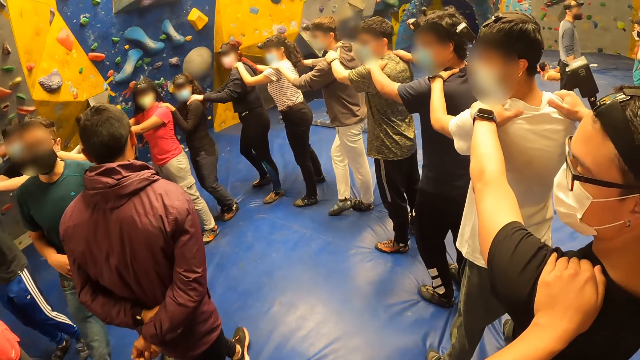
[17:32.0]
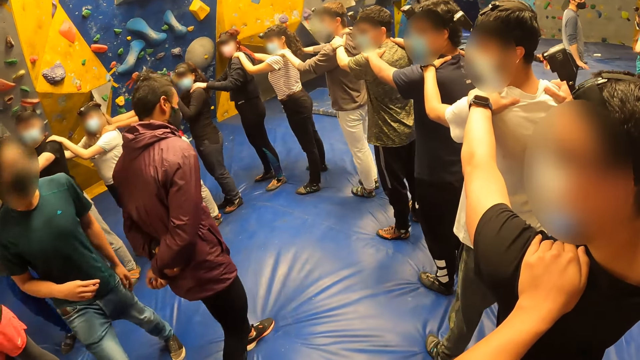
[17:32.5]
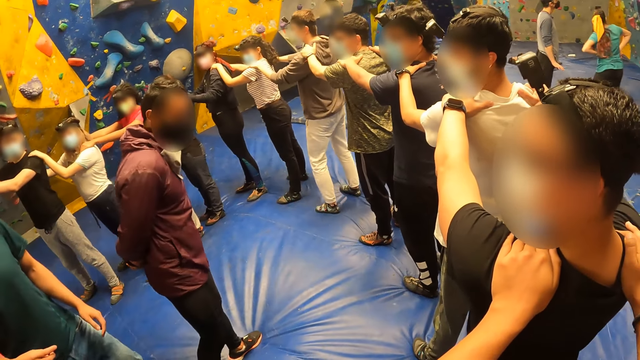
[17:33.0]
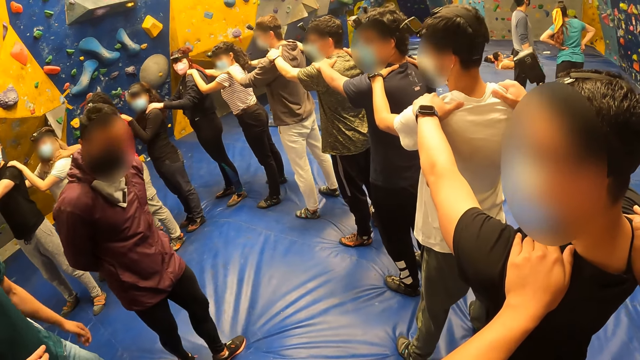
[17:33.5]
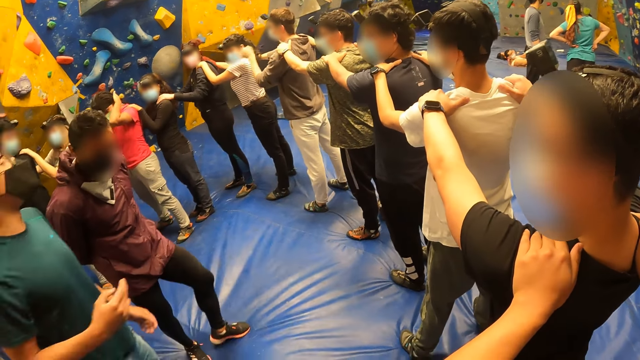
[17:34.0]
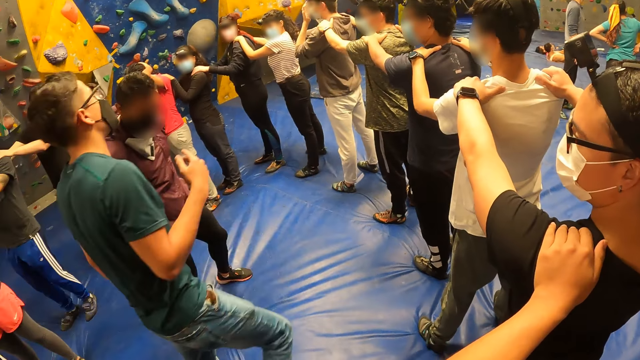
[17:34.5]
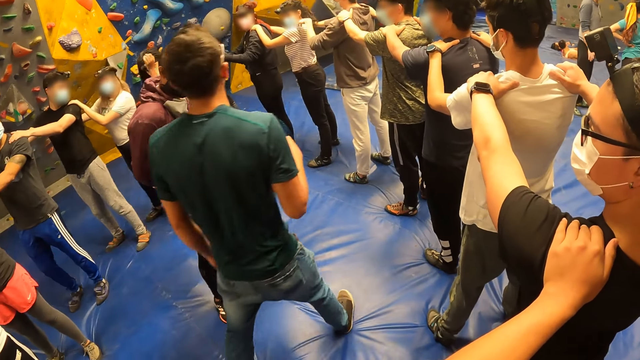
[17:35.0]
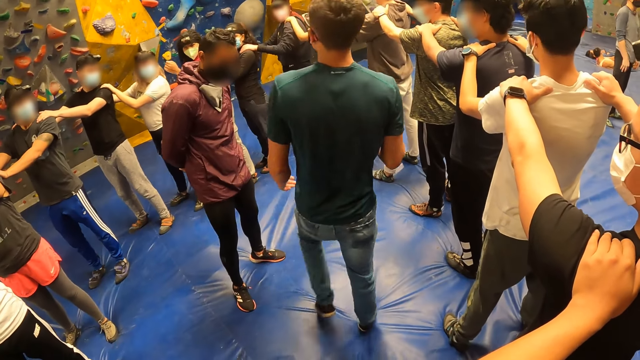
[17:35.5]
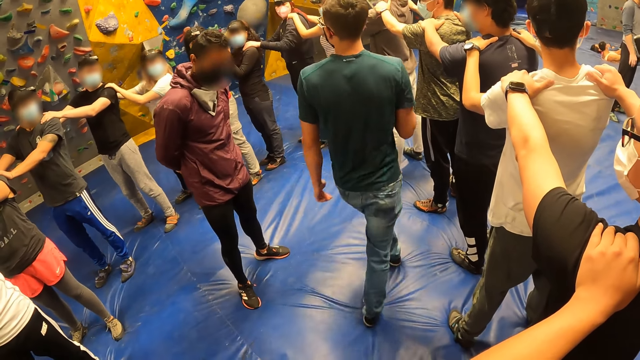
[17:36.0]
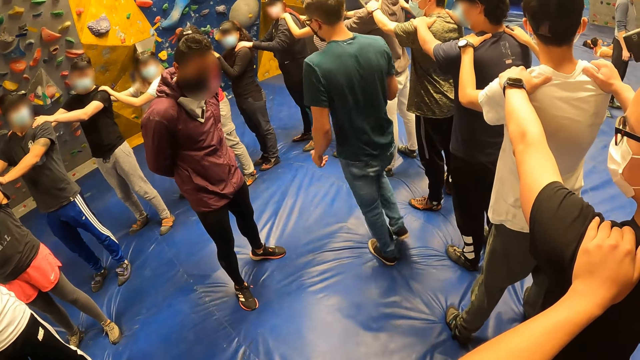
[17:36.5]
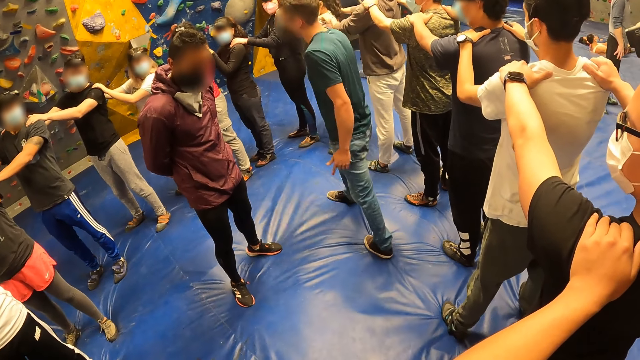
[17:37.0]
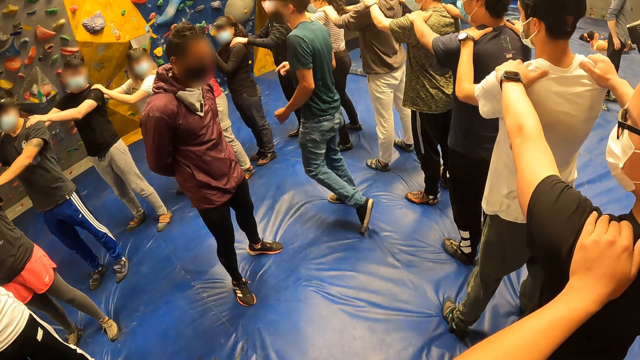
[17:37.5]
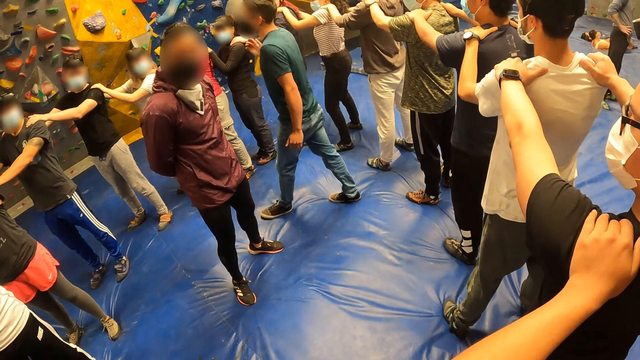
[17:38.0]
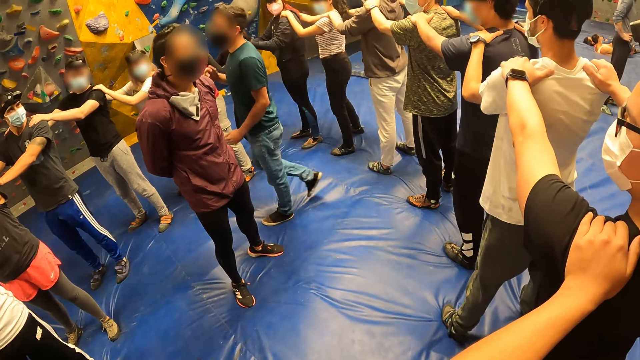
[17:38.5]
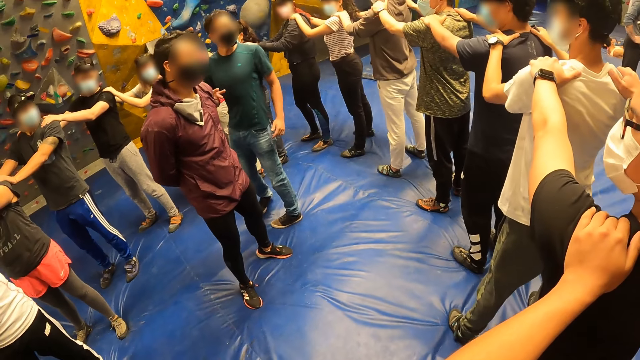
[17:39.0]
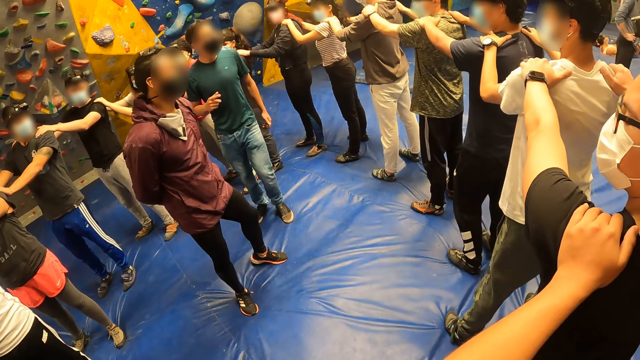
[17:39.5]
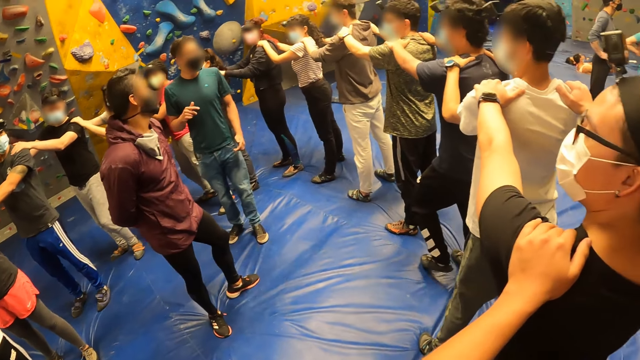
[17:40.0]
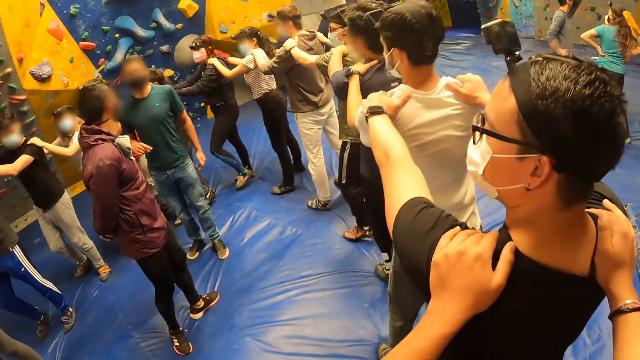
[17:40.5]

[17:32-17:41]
A man moves a hand. The man moves around the room.

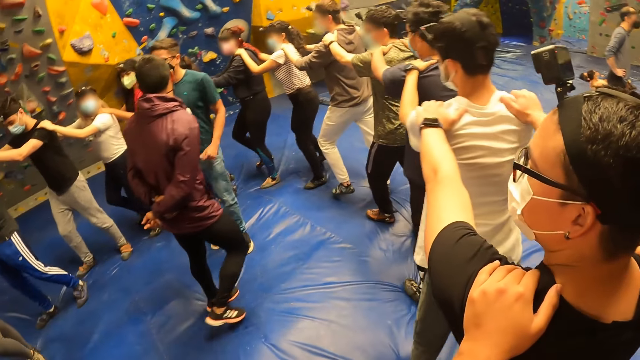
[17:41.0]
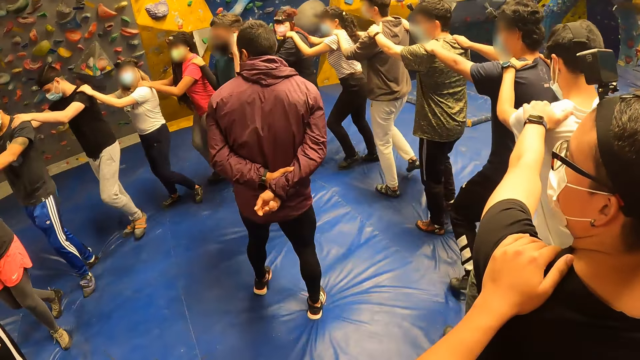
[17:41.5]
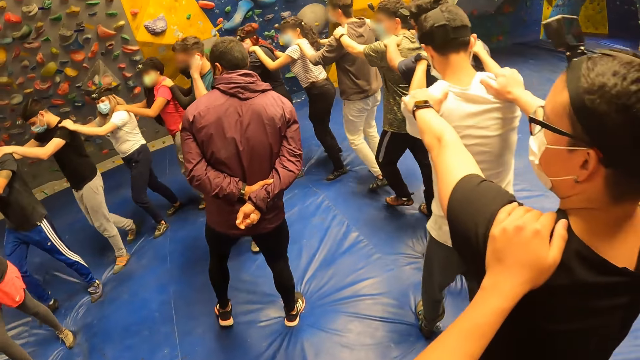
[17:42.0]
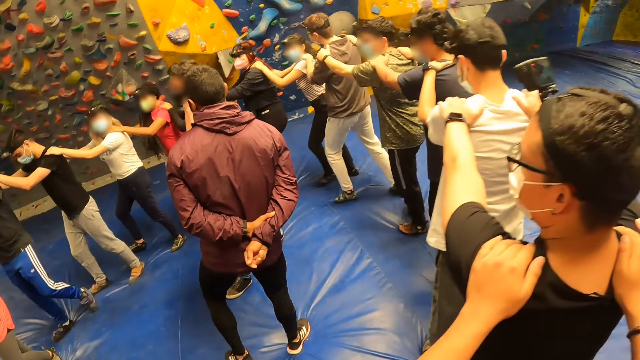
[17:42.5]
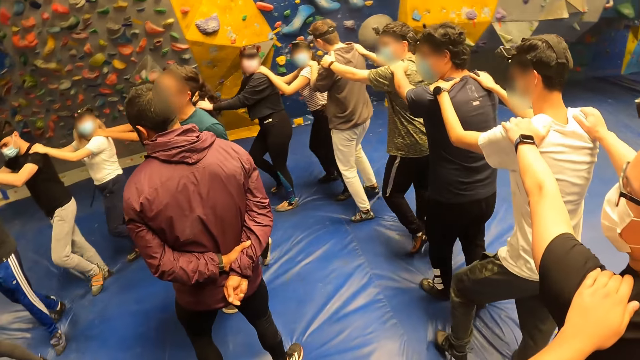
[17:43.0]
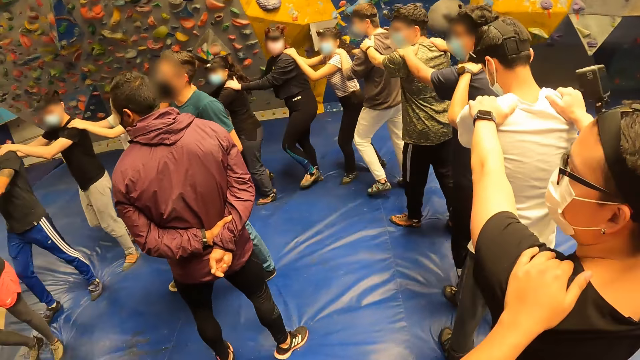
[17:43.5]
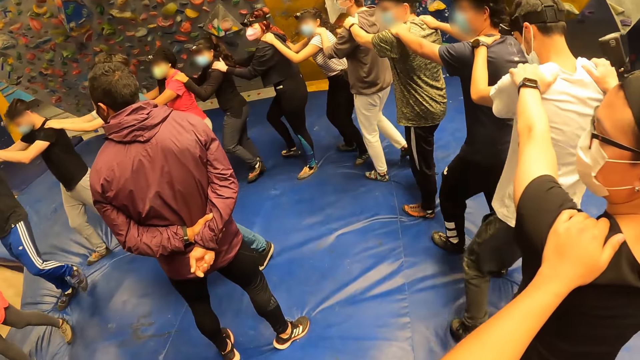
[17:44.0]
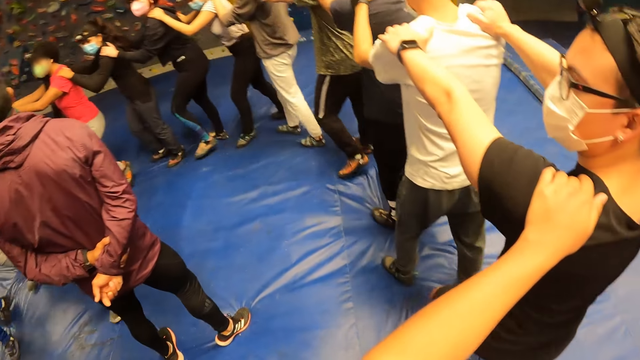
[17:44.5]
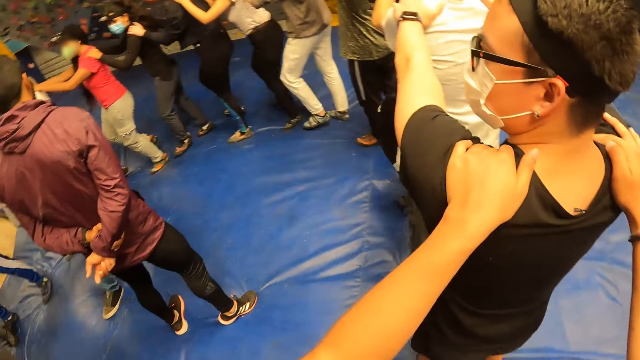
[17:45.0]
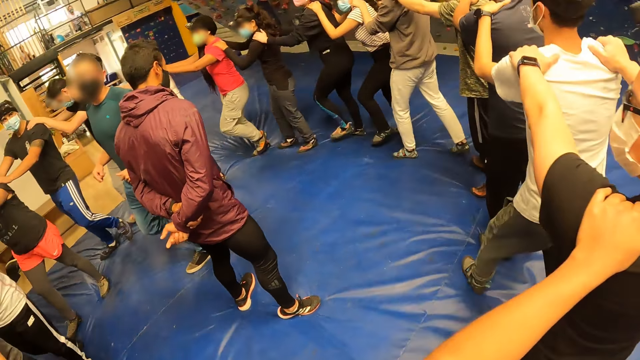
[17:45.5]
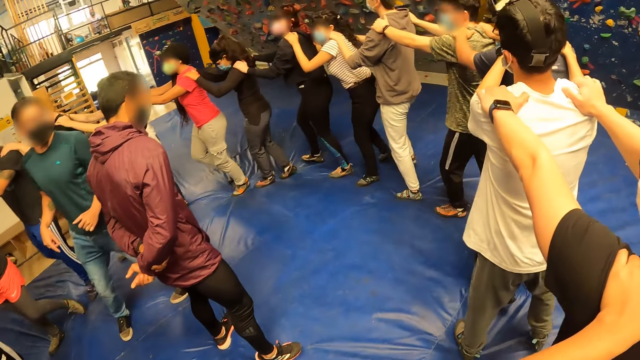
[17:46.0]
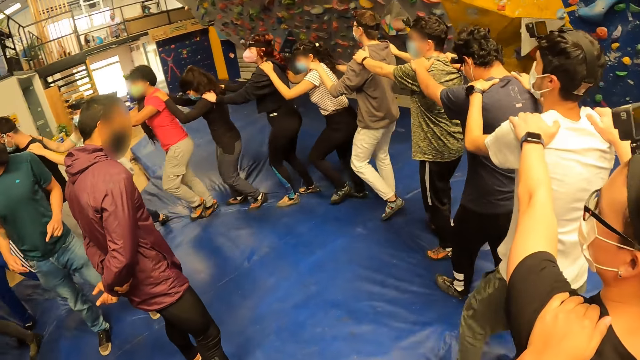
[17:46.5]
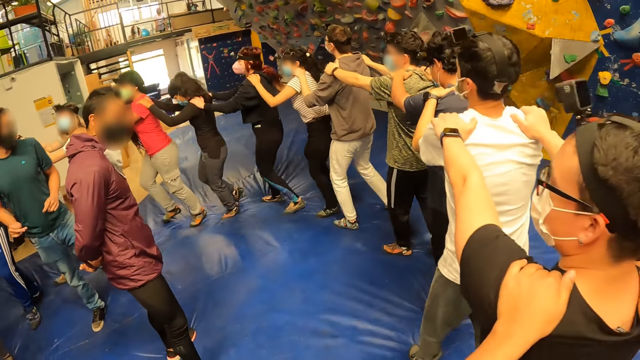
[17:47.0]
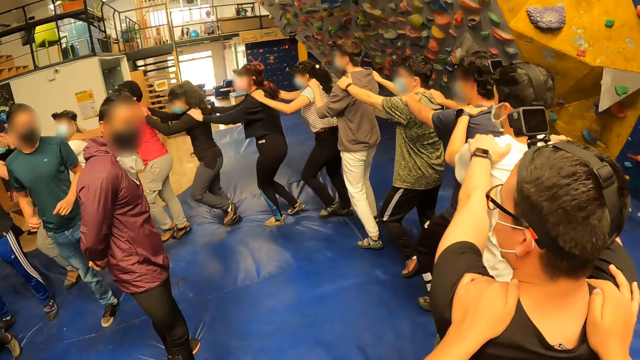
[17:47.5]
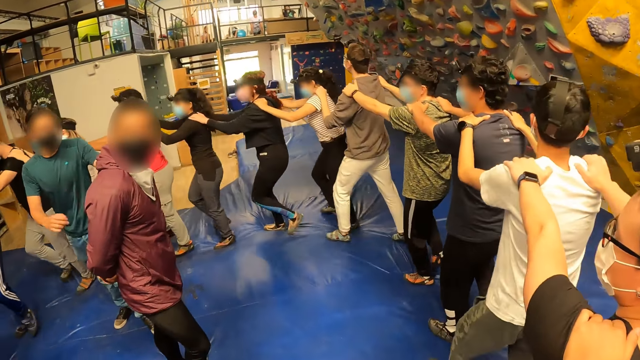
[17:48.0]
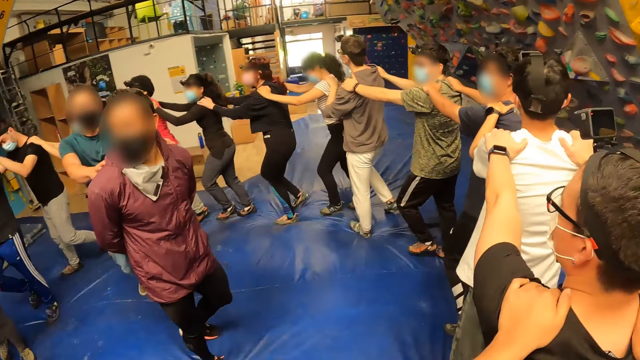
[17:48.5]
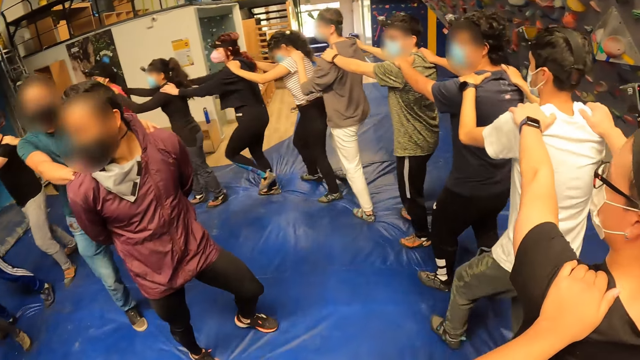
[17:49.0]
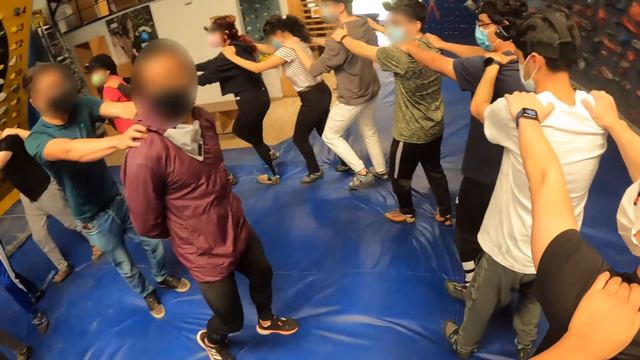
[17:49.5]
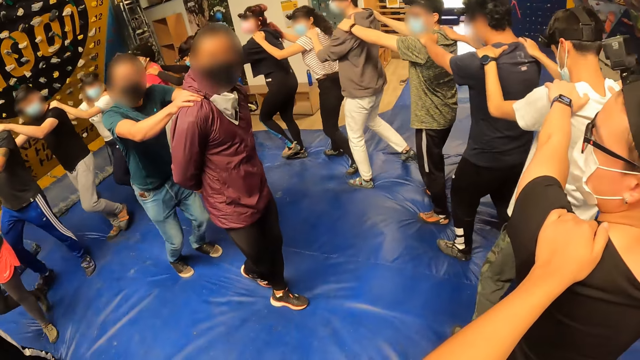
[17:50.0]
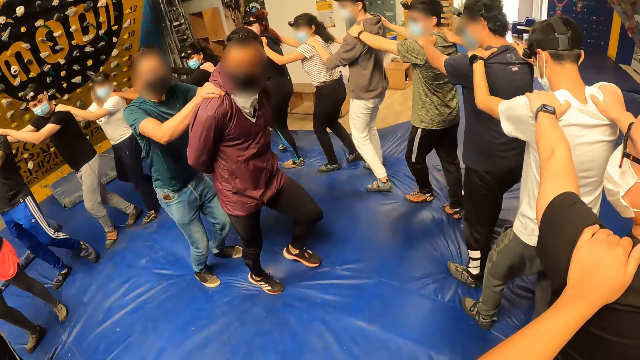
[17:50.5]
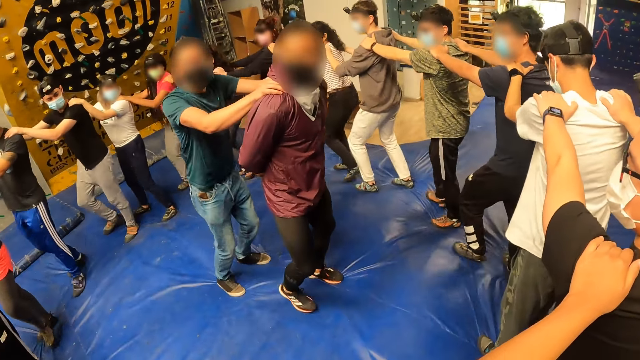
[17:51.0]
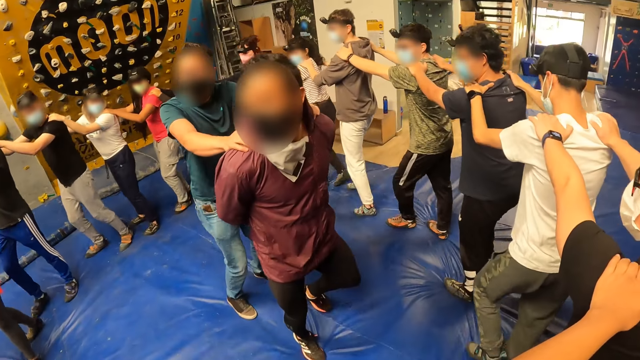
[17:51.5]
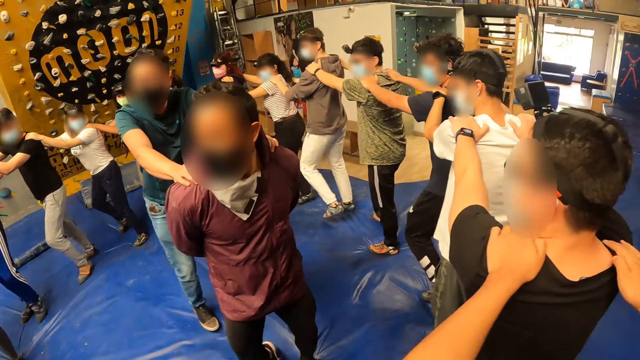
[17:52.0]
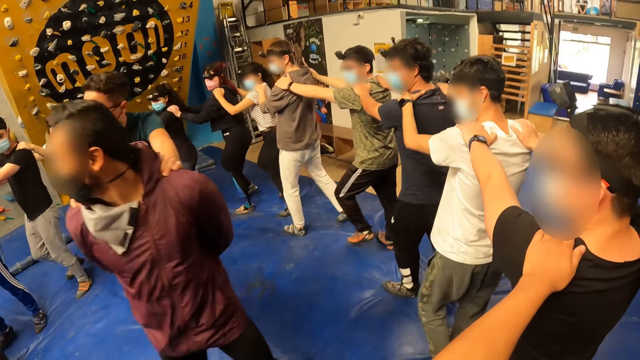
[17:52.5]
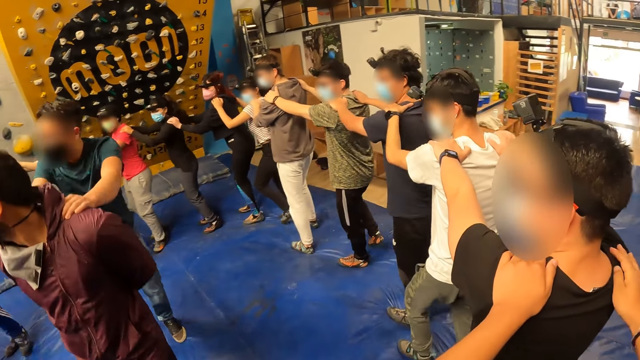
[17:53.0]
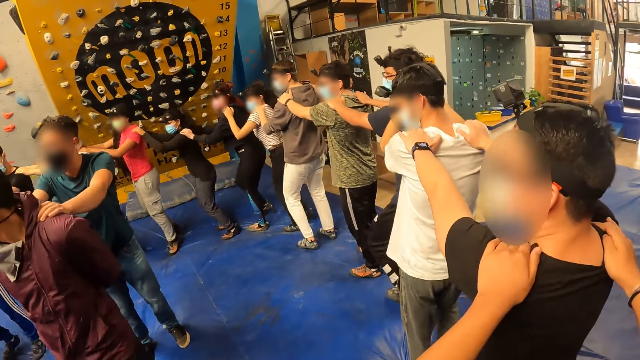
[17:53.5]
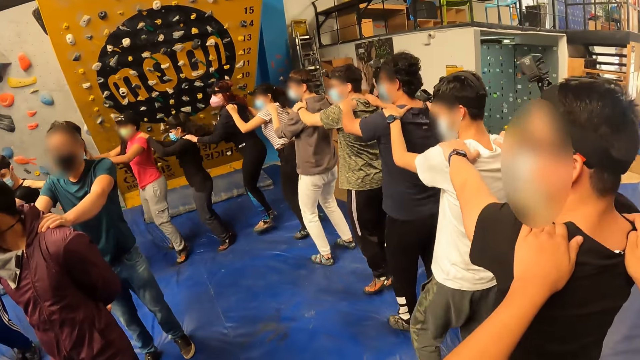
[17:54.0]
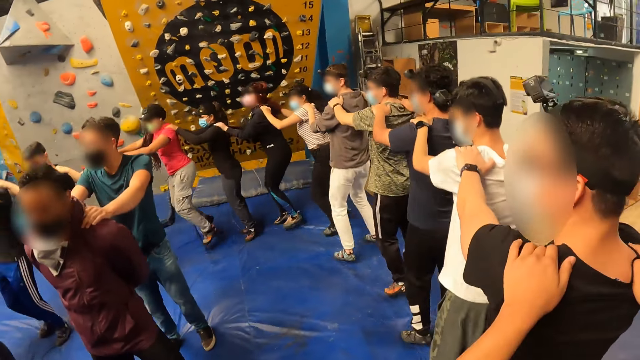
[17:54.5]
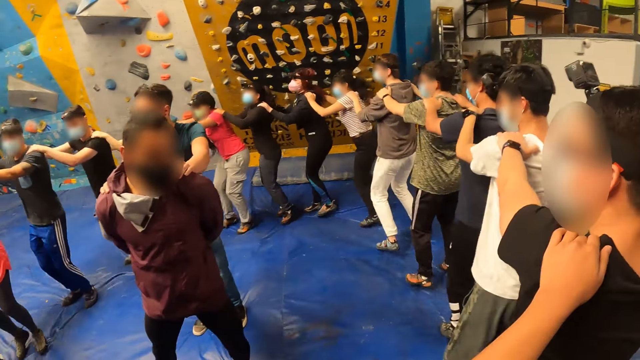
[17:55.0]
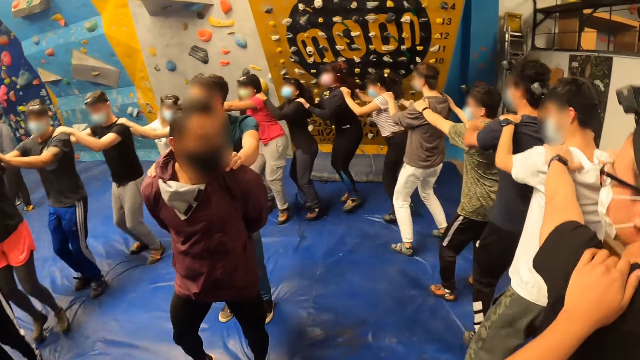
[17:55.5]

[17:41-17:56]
A man touches something with the left hand. The man moves around the room. The man holds another man on the back with both hands. The first man jumps with the other man.
